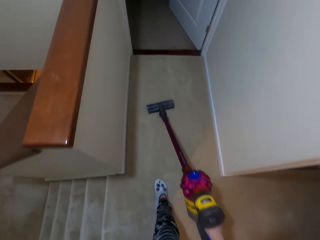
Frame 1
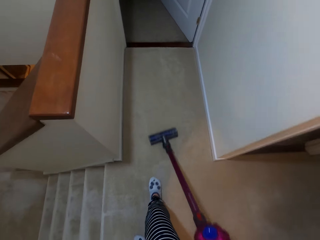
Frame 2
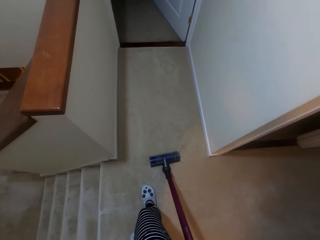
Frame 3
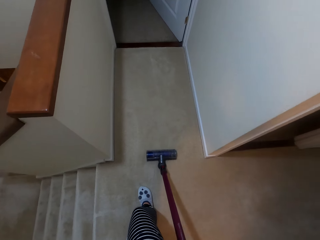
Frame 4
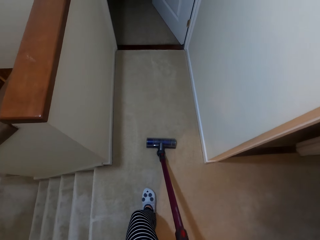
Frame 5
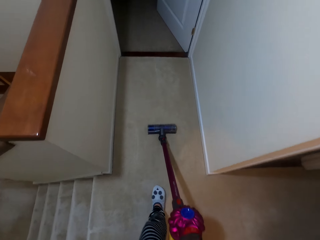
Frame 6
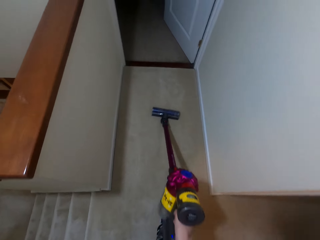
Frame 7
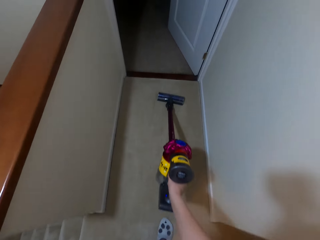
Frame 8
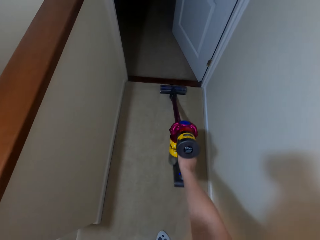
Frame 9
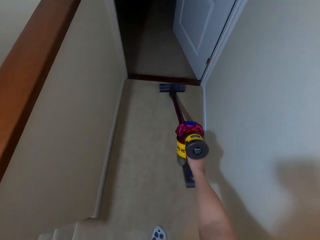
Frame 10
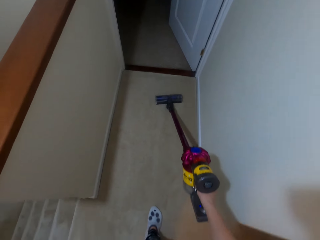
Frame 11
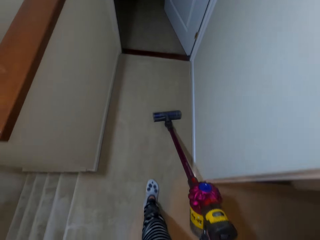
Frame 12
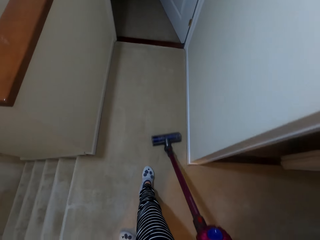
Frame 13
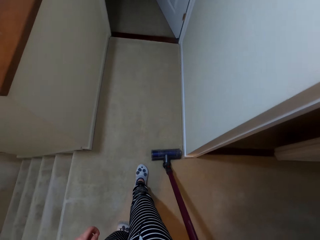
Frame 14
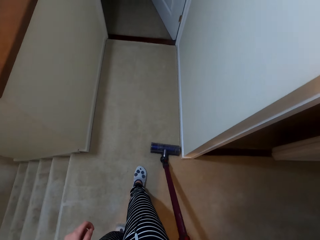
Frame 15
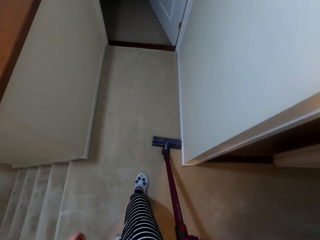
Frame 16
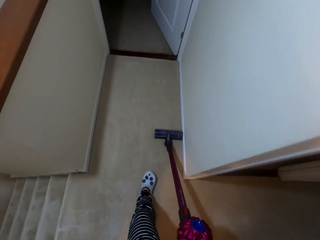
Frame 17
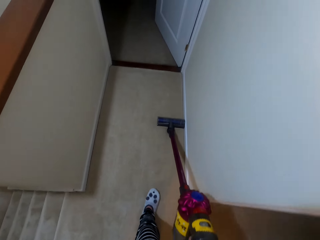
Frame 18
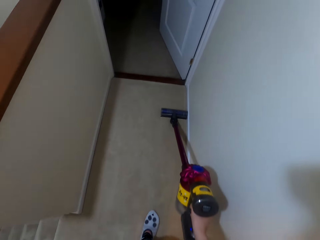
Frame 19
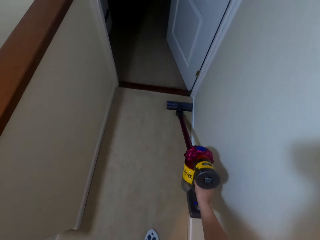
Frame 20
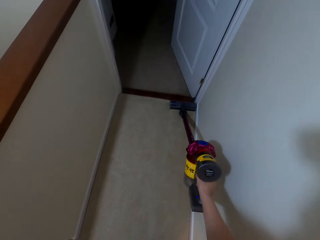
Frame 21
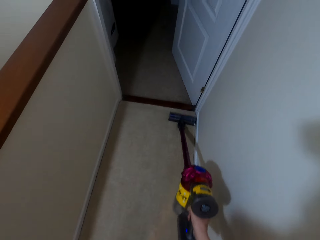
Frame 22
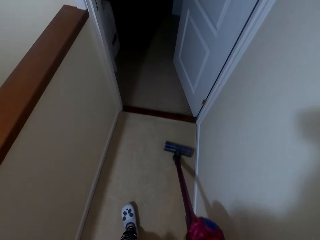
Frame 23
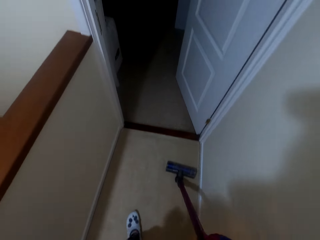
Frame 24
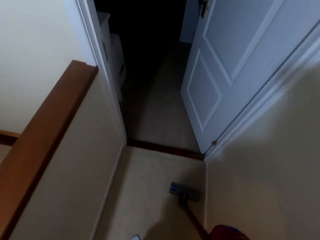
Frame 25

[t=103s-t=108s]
The camera wearer cleans the floor with a vacuum cleaner. They clean the floor with the vacuum cleaner again.

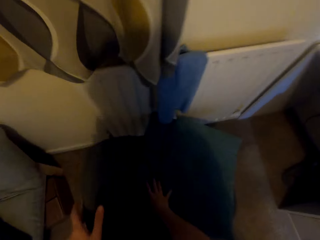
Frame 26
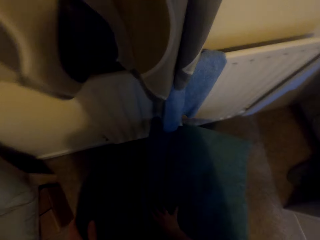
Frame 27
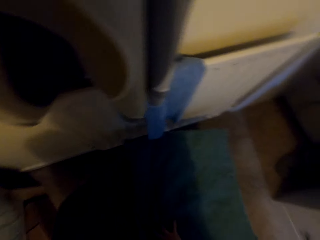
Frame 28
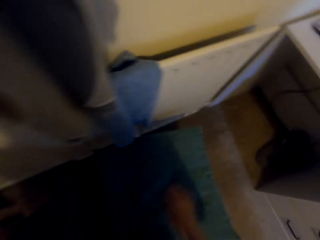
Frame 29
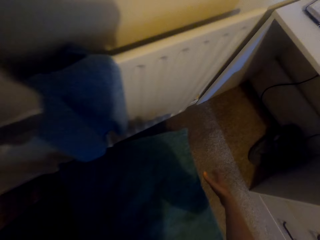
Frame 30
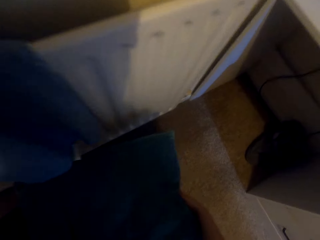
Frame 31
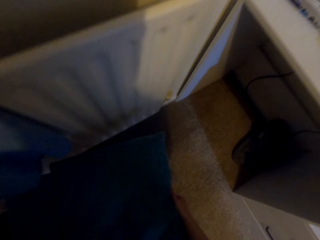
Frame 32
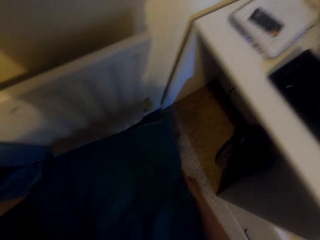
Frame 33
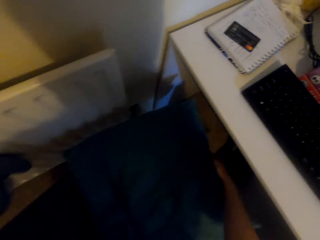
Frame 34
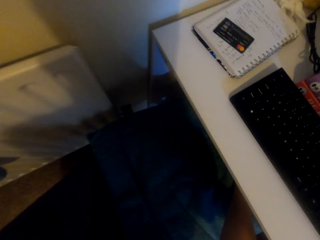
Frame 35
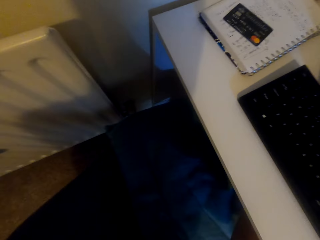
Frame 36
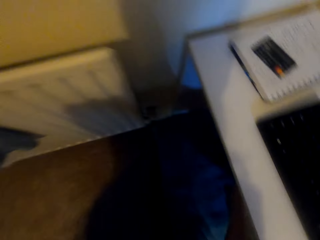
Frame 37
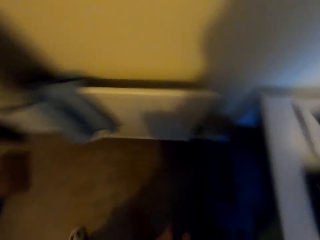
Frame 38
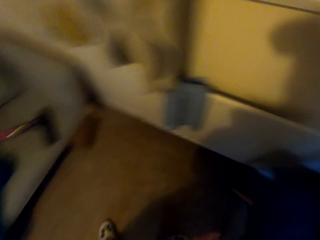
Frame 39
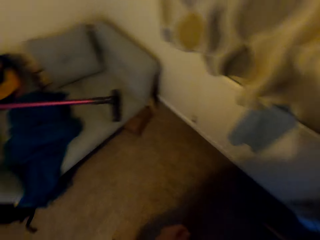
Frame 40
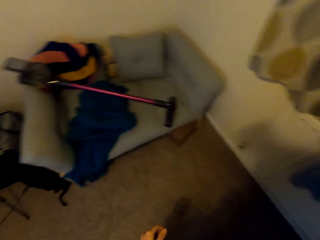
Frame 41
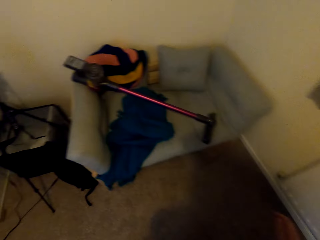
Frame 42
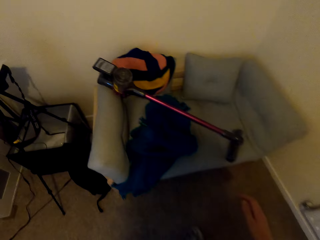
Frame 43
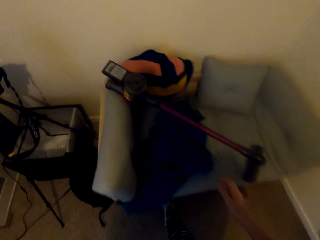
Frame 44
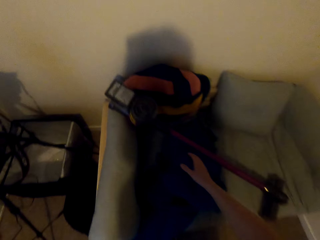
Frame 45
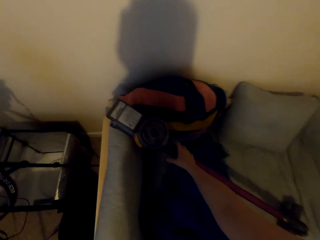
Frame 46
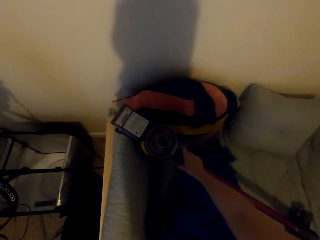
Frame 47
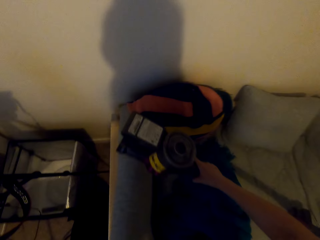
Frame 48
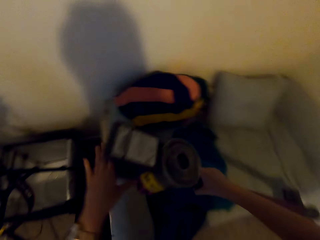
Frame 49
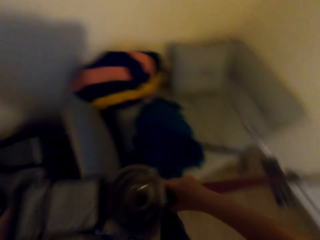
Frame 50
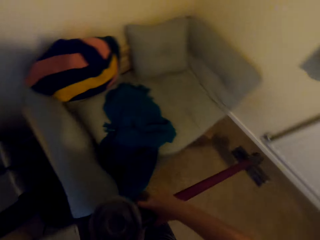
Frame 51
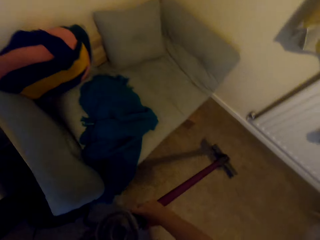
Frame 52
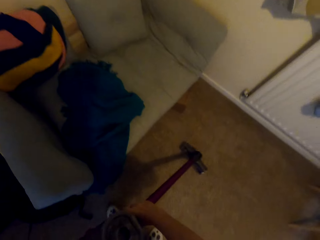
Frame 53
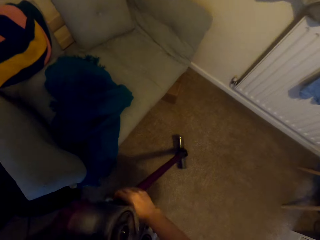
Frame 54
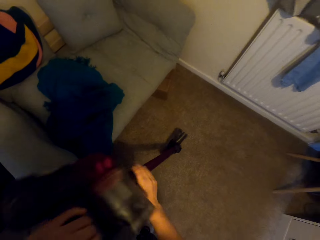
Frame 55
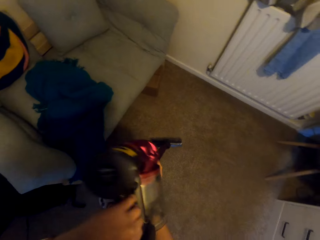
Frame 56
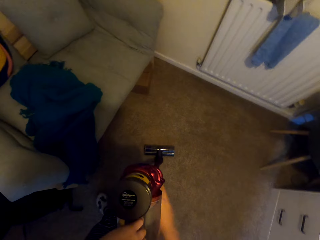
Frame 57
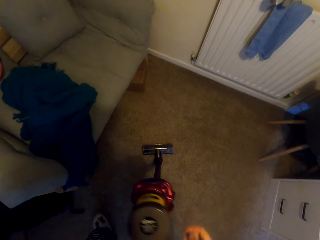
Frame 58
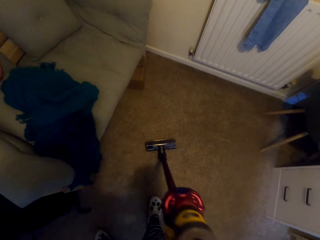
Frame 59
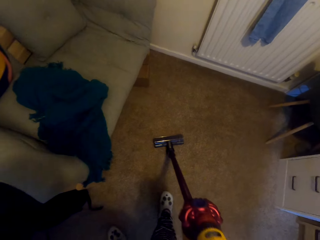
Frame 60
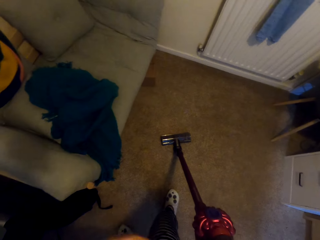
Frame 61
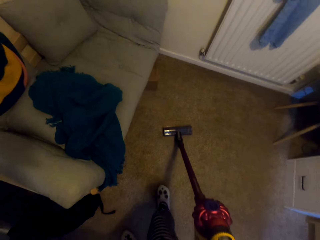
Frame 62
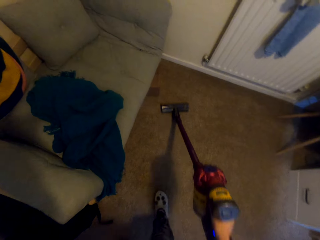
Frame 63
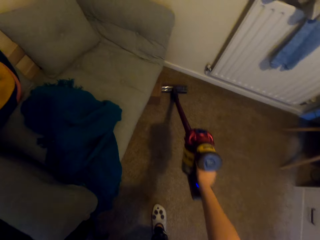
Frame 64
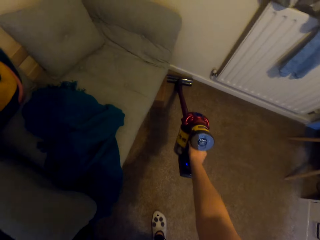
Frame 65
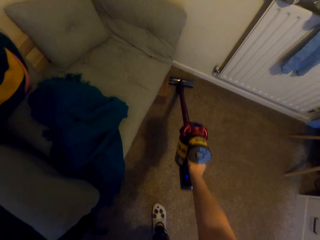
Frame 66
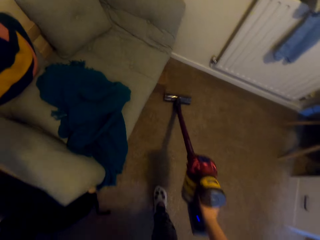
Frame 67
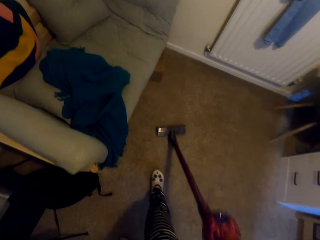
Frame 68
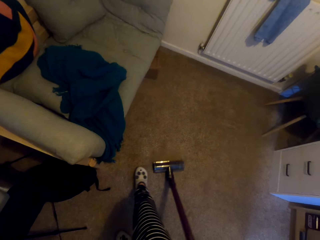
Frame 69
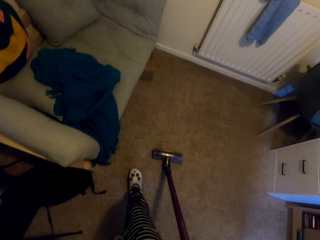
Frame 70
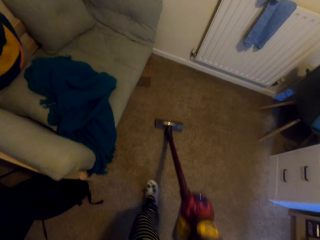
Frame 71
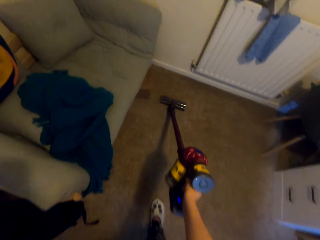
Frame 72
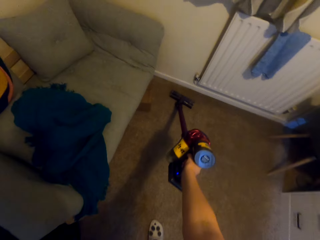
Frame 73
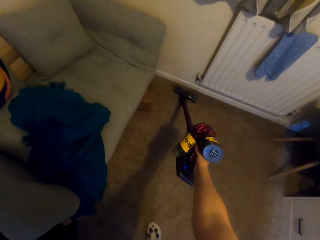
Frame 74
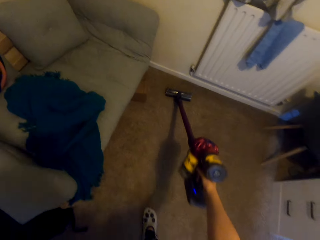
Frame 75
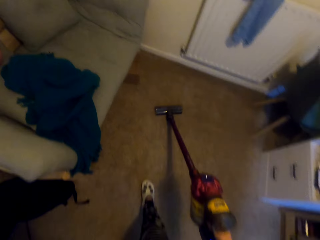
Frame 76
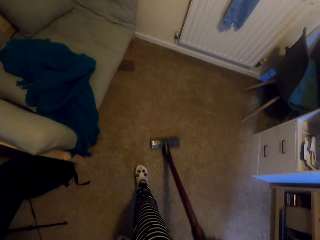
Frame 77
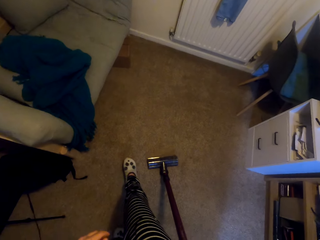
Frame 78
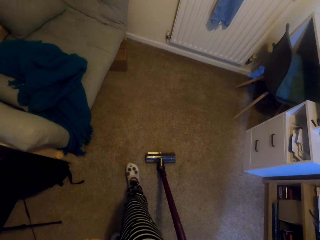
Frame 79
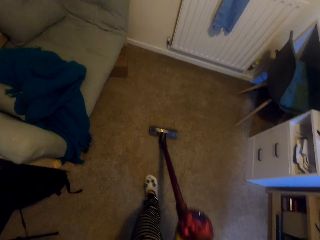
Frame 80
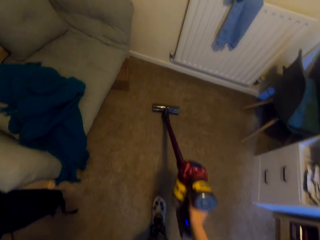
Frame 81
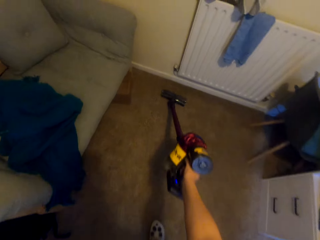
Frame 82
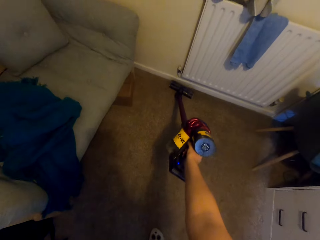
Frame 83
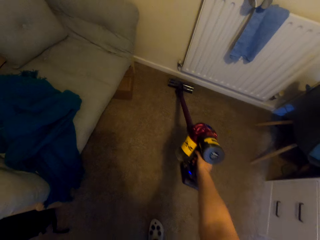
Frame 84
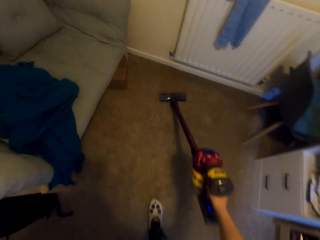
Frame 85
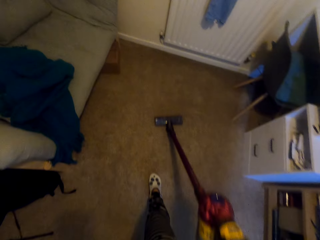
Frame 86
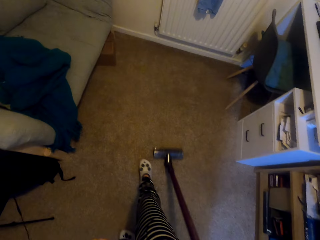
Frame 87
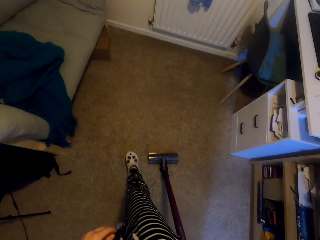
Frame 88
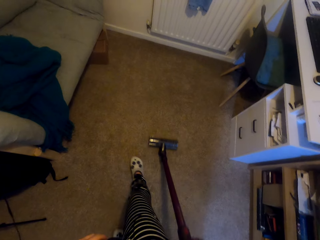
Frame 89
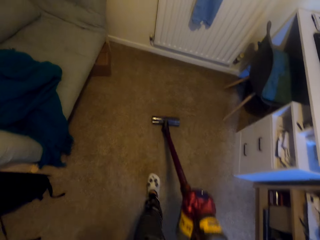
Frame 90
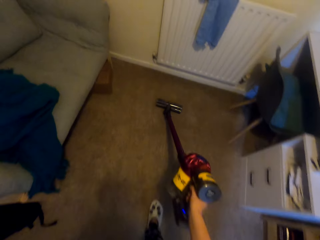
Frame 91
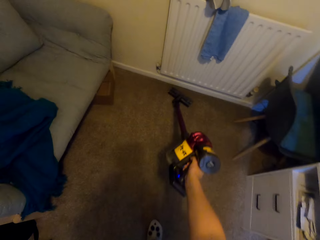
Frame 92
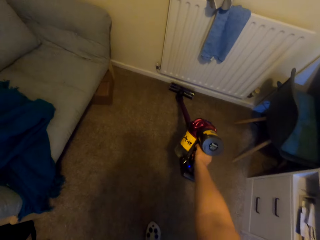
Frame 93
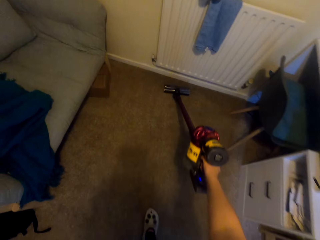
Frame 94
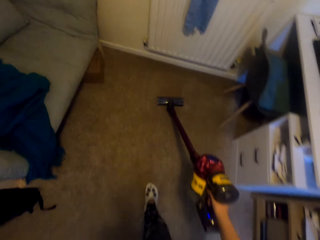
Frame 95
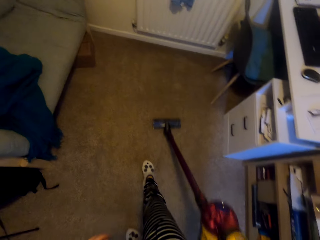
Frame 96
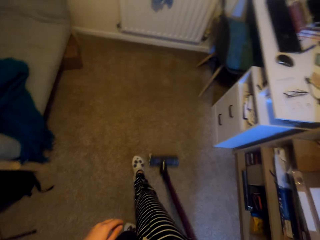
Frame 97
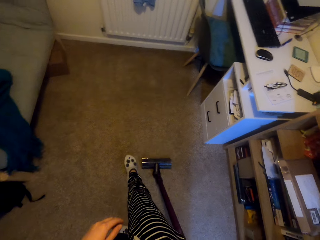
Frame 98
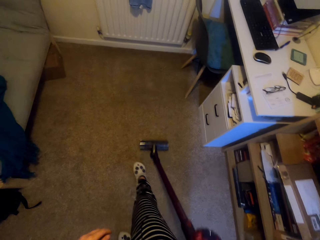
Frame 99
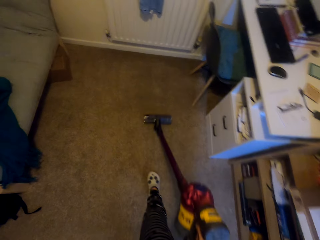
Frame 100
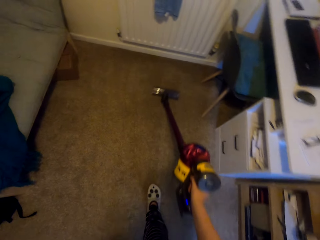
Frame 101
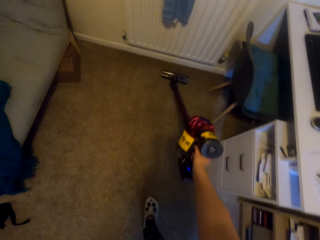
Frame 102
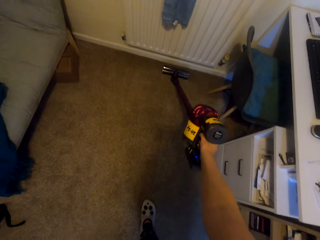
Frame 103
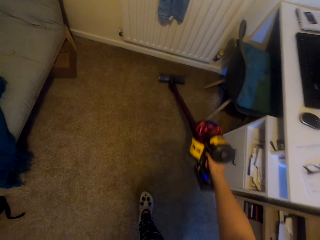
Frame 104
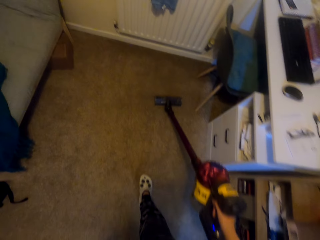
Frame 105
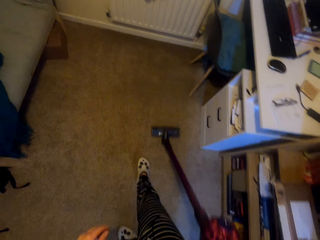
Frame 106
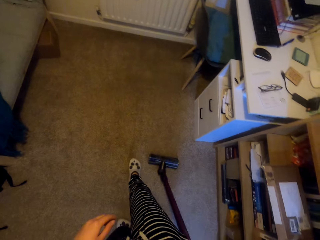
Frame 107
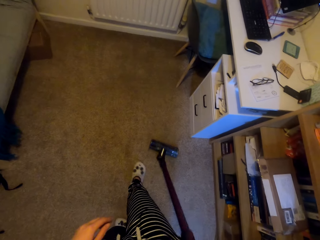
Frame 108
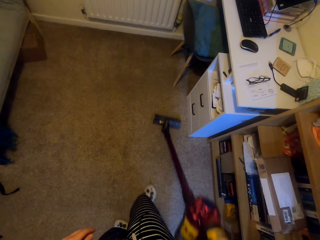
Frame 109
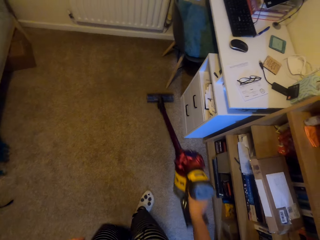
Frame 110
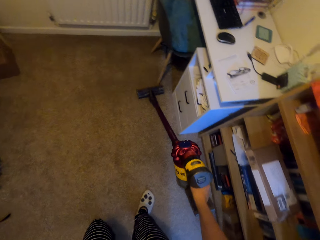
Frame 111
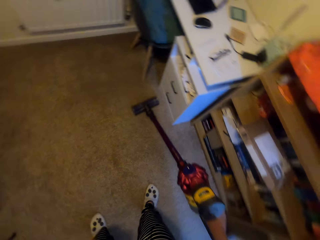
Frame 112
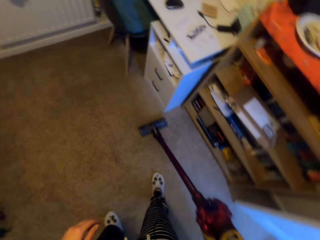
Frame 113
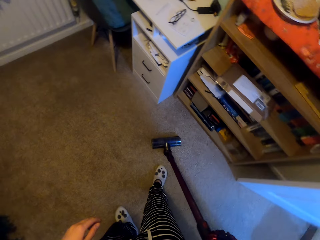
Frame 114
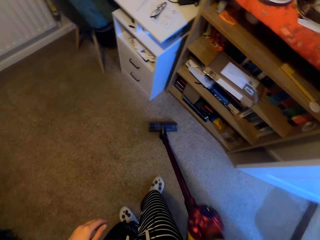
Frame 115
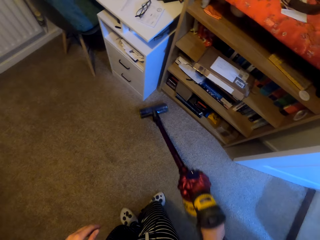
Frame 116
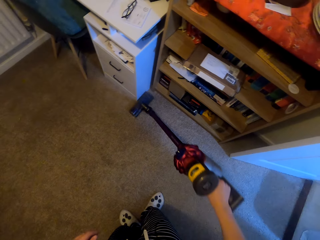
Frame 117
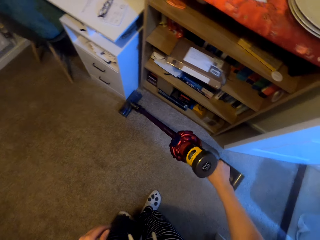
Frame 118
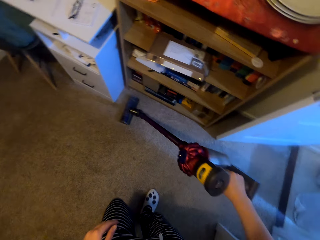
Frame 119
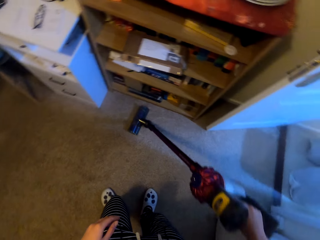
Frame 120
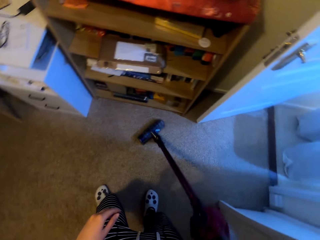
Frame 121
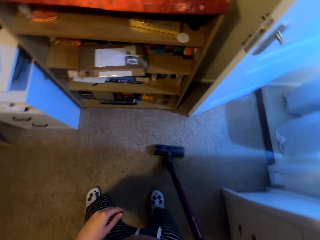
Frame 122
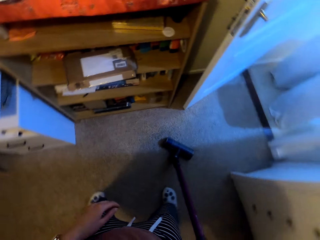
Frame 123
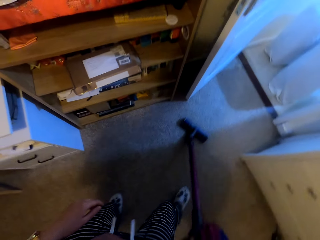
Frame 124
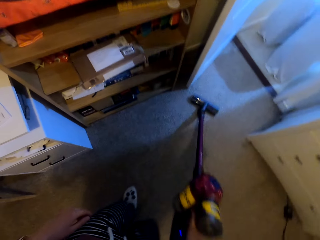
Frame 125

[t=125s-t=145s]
The camera wearer pulls a chair. They walk around the room. They pick up a vacuum cleaner, put the vacuum cleaner on the floor and rotate the vacuum cleaner. They clean the floor with the vacuum cleaner repeatedly.
